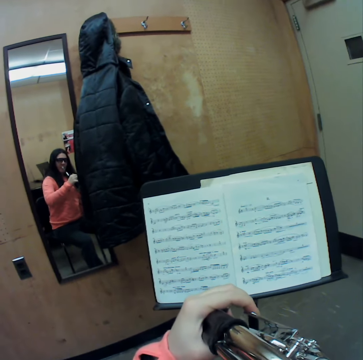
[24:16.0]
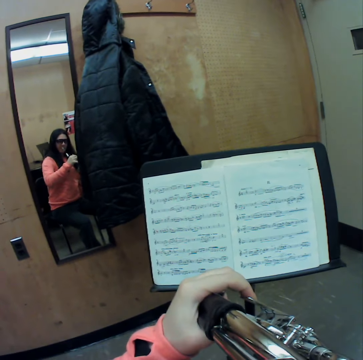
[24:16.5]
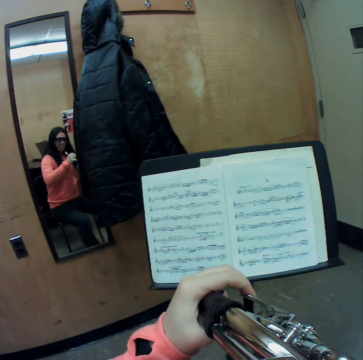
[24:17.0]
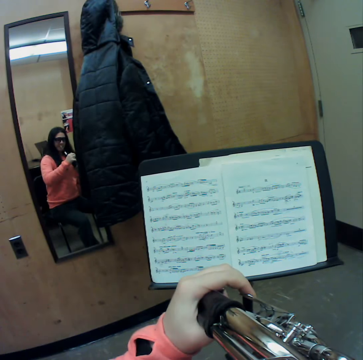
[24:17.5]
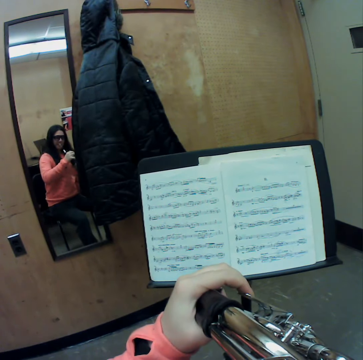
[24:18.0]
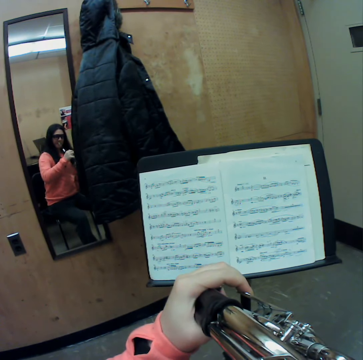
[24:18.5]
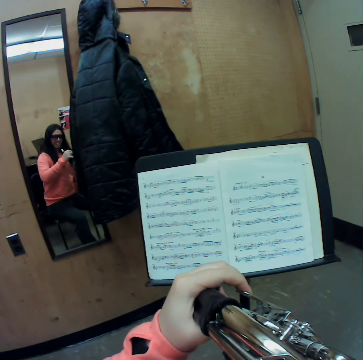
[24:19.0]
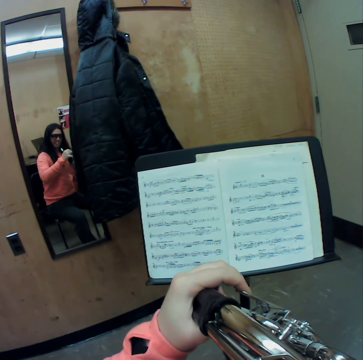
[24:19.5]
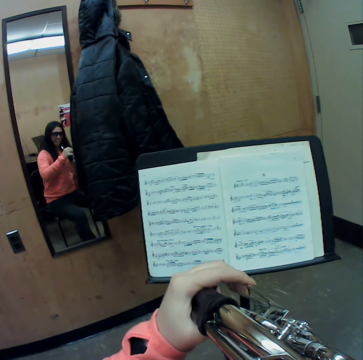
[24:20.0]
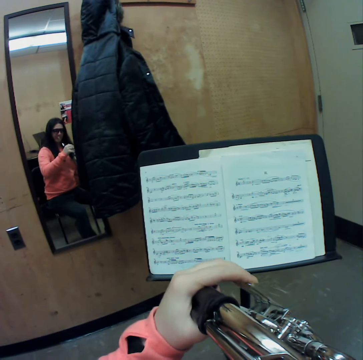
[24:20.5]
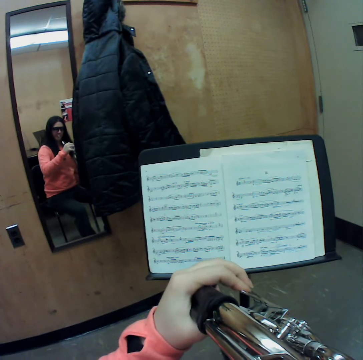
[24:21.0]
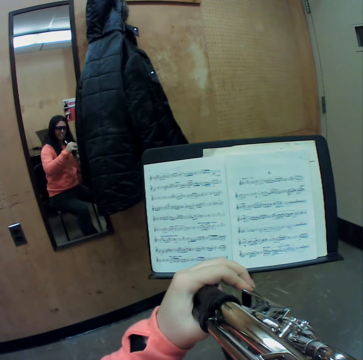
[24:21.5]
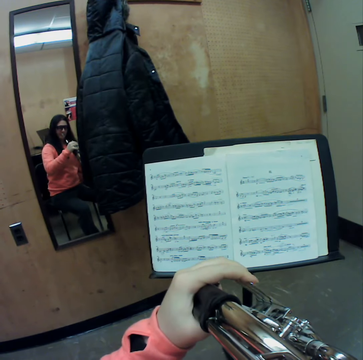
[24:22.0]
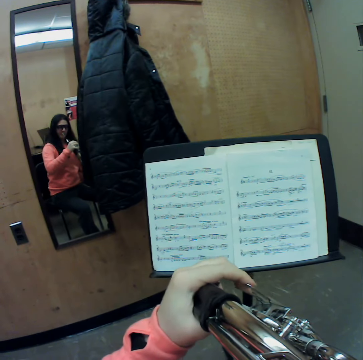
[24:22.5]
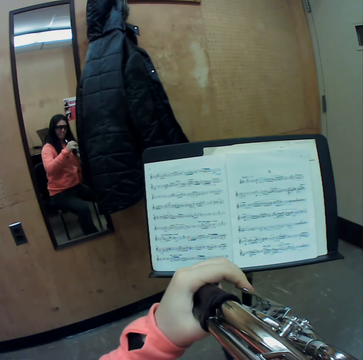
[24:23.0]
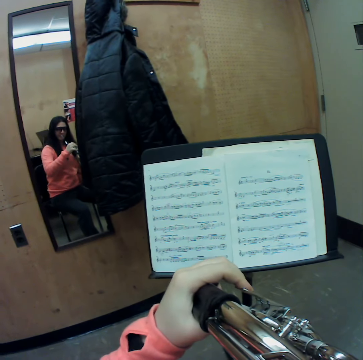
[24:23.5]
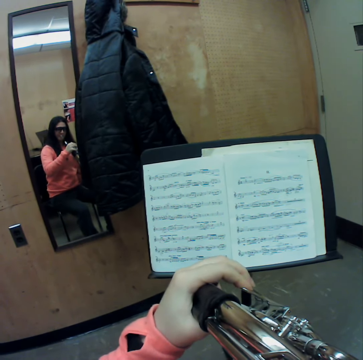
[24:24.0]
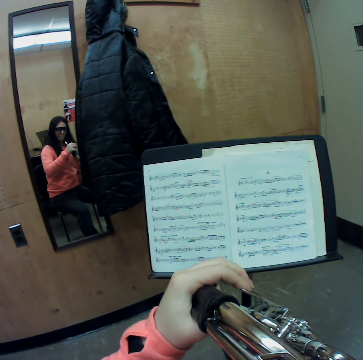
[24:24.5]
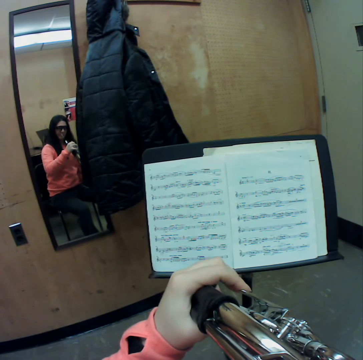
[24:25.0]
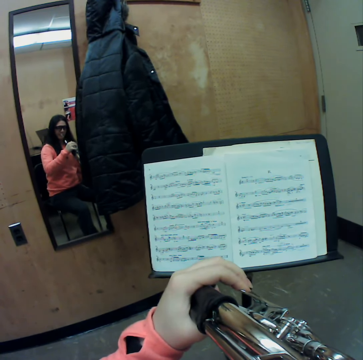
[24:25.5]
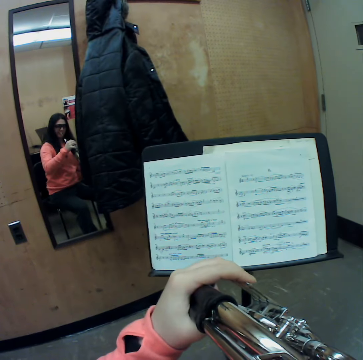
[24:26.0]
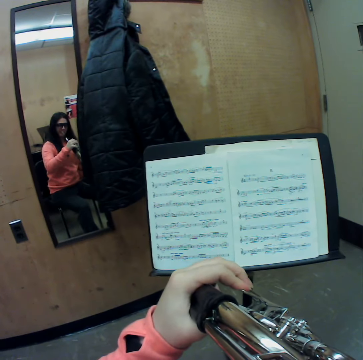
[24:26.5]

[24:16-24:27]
The camera wearer plays the horn with her mouth.

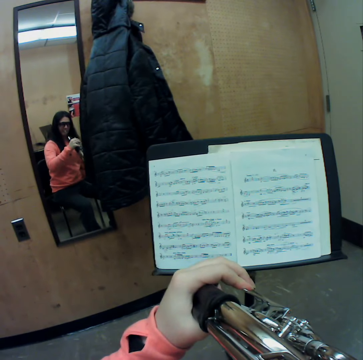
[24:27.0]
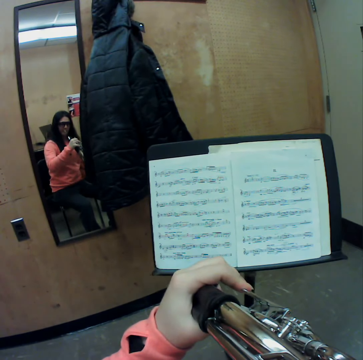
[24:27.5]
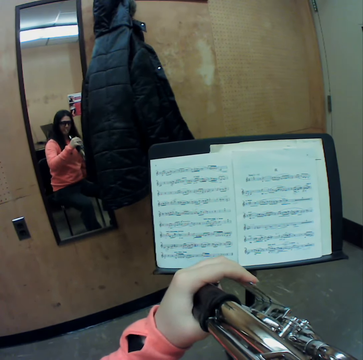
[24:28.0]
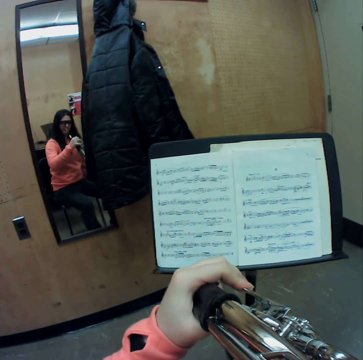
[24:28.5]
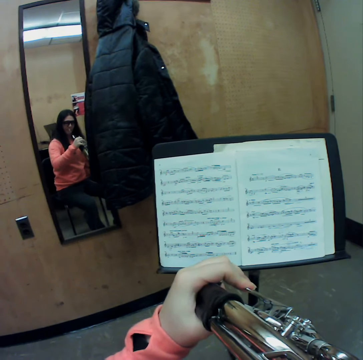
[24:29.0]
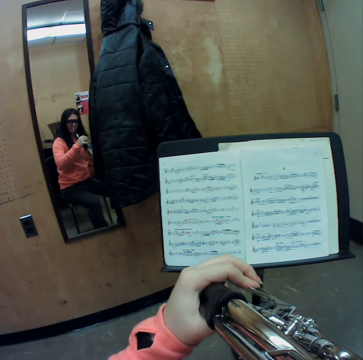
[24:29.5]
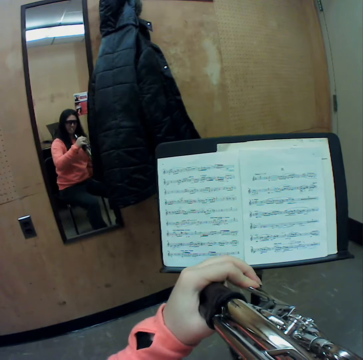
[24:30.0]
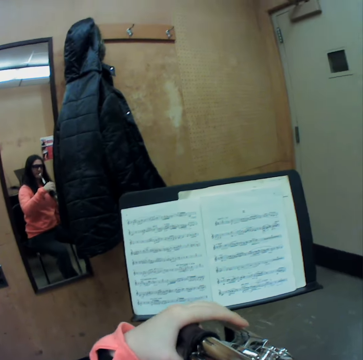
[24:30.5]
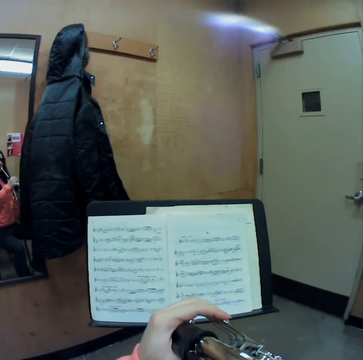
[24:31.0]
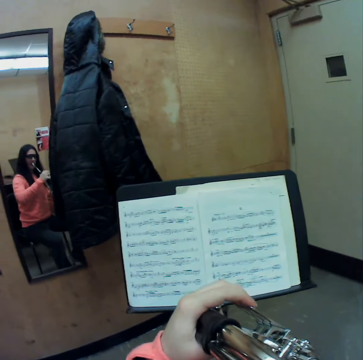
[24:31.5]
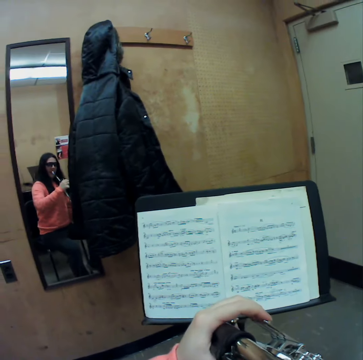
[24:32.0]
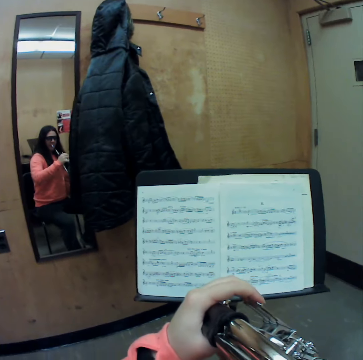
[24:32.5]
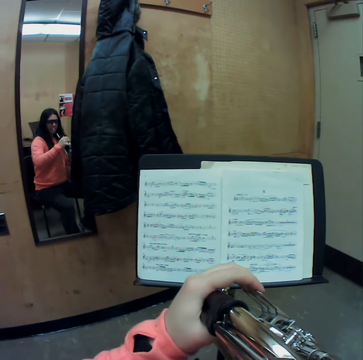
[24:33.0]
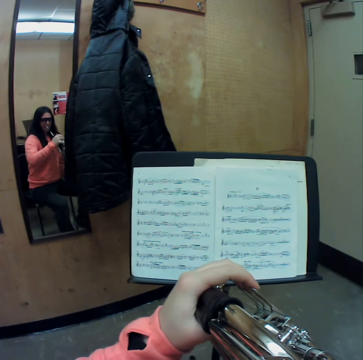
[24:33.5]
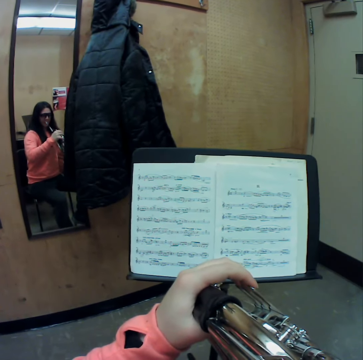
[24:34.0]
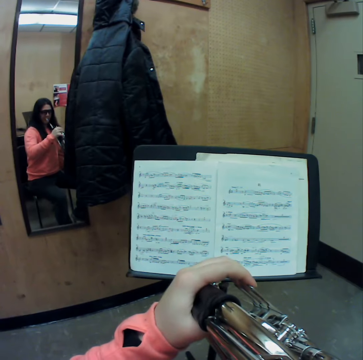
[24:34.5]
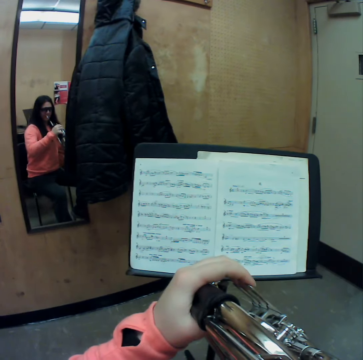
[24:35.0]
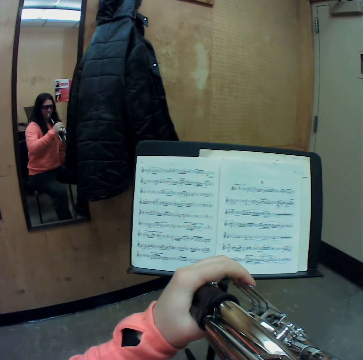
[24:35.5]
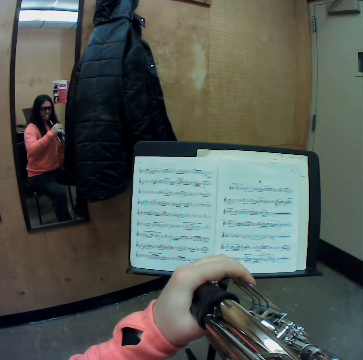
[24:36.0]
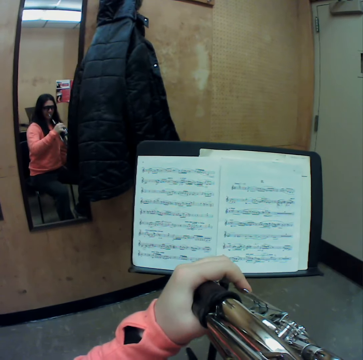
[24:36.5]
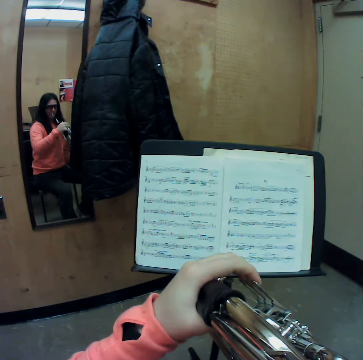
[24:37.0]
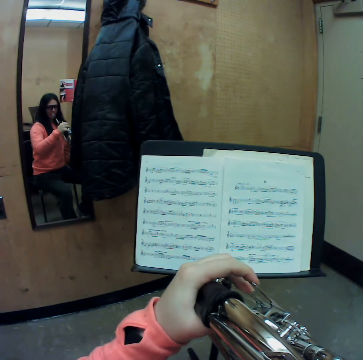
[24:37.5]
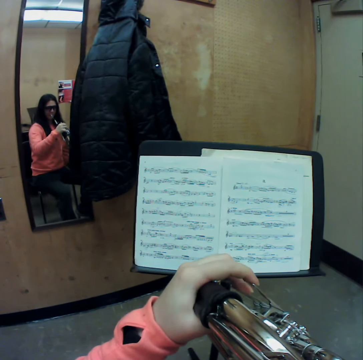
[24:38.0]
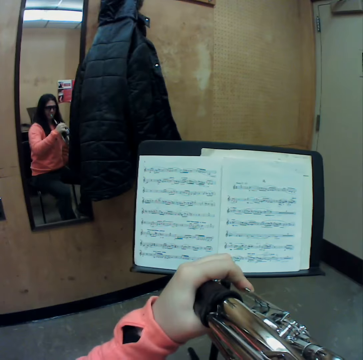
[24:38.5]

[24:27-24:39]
The camera wearer stares at the sheet music. She plays the horn with her mouth.

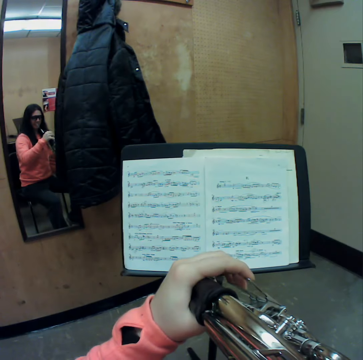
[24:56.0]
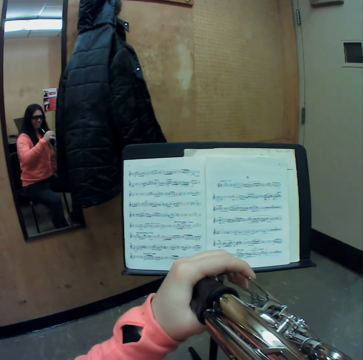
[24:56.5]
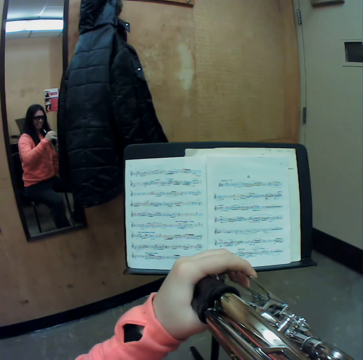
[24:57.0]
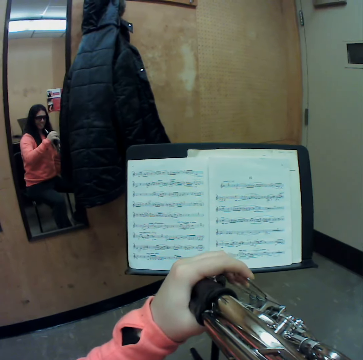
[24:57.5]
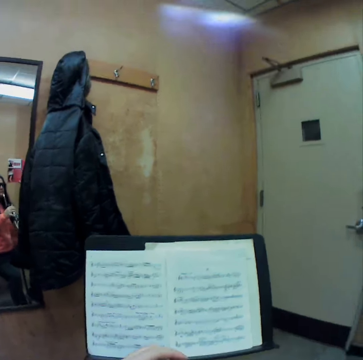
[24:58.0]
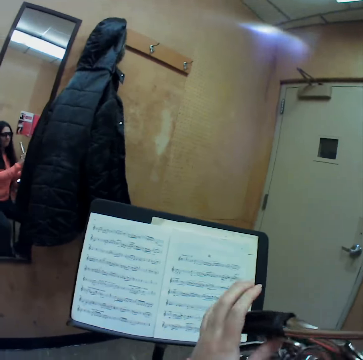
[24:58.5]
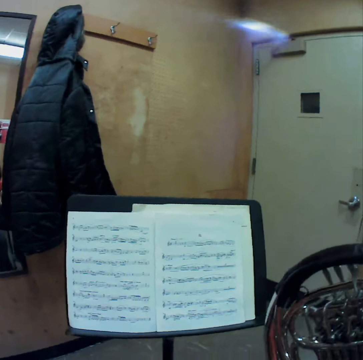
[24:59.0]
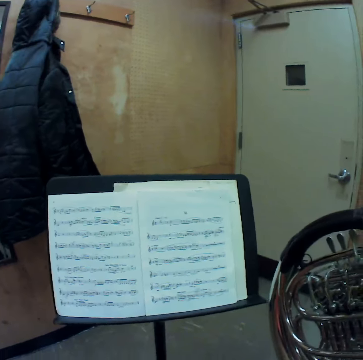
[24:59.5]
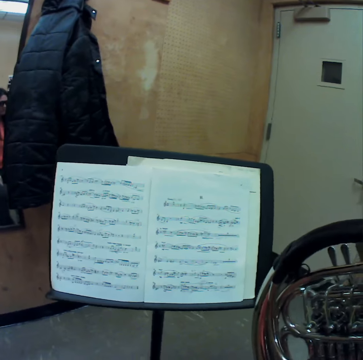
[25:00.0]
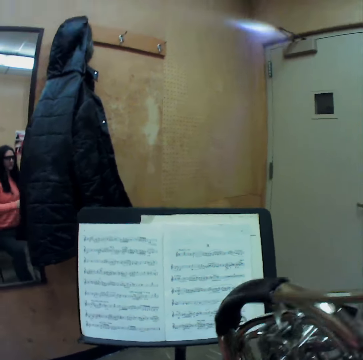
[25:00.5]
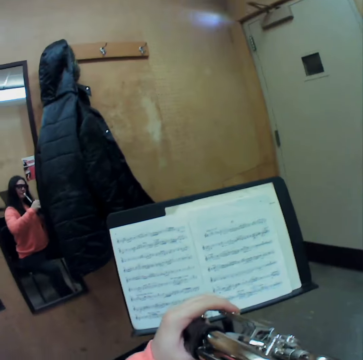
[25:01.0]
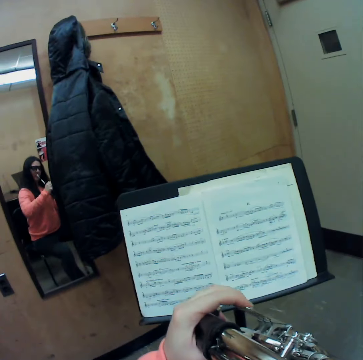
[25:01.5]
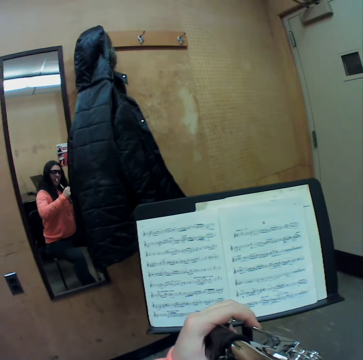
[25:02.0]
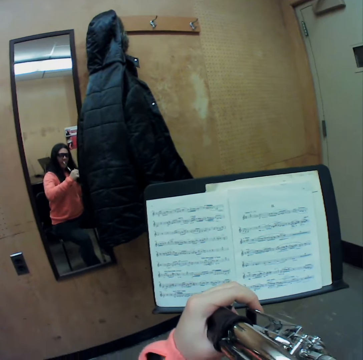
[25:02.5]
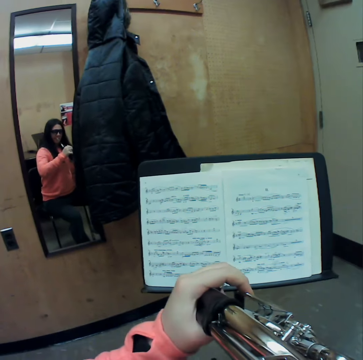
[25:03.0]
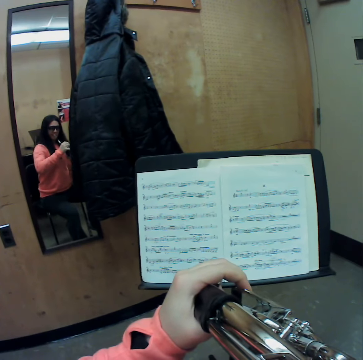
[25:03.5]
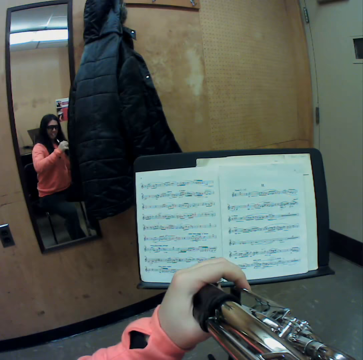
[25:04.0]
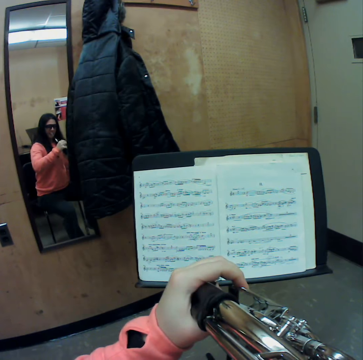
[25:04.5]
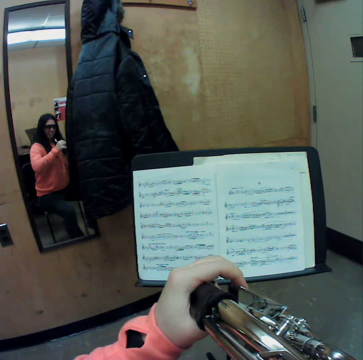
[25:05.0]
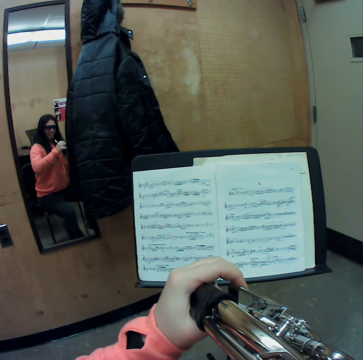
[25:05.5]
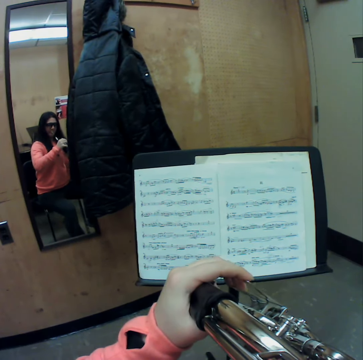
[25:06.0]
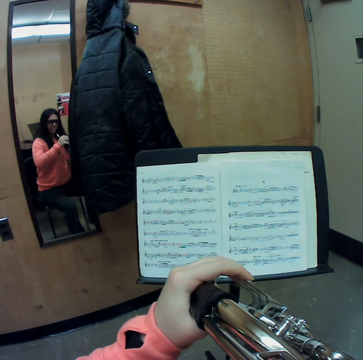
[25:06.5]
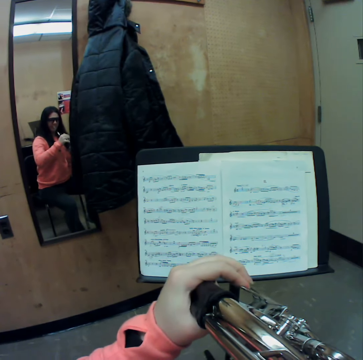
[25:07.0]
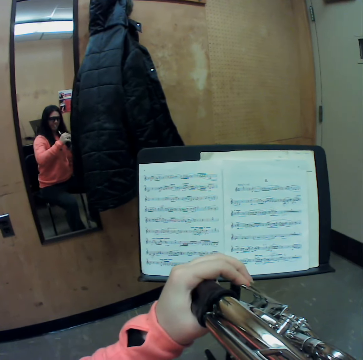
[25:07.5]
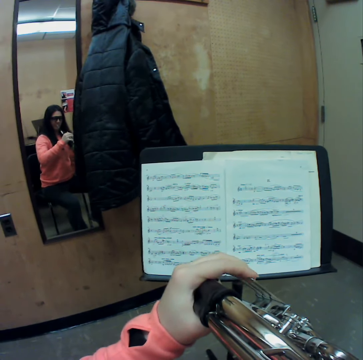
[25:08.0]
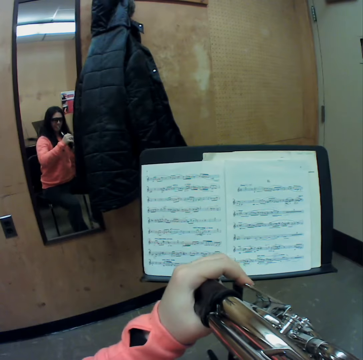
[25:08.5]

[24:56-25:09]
The camera wearer lowers the horn. She stares at the sheet music. She holds the horn in her right hand. She holds the horn with both hands. She plays the horn with her mouth.

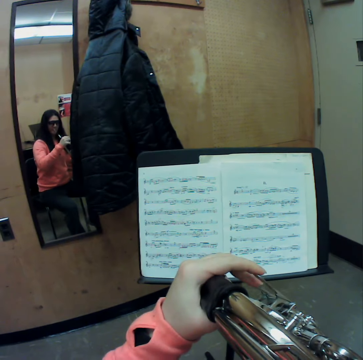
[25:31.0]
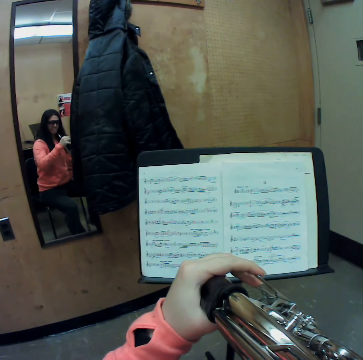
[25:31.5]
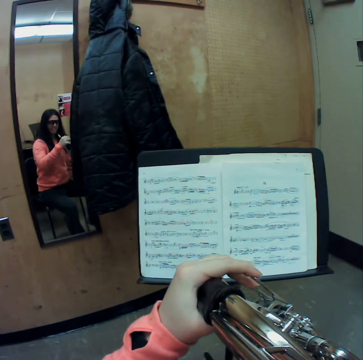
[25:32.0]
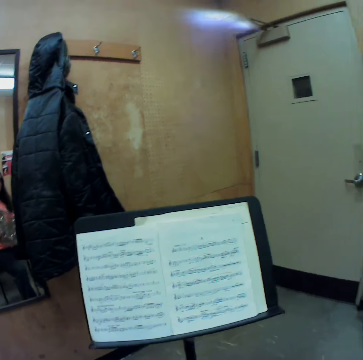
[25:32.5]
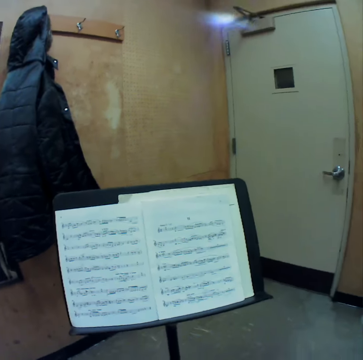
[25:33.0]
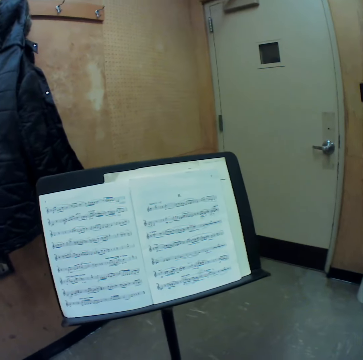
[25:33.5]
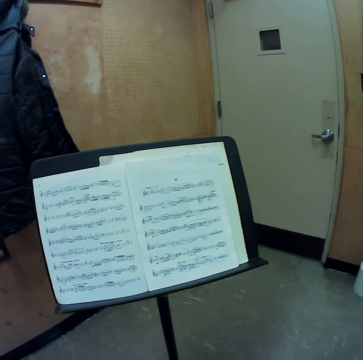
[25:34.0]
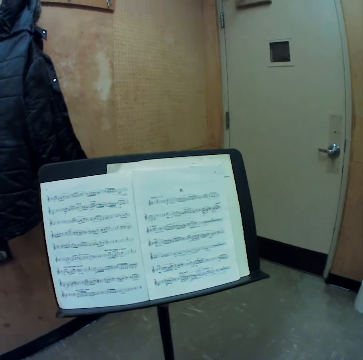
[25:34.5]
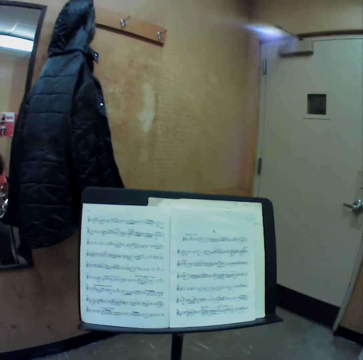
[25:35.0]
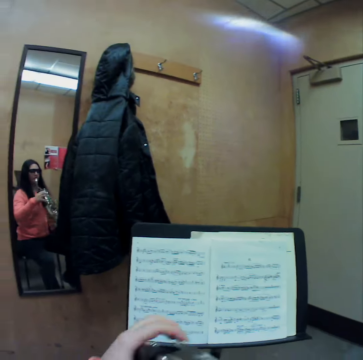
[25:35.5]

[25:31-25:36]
The camera wearer lowers the horn. They stare at the sheet music.
